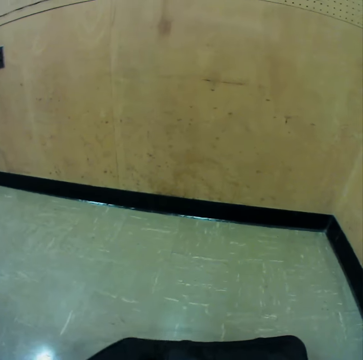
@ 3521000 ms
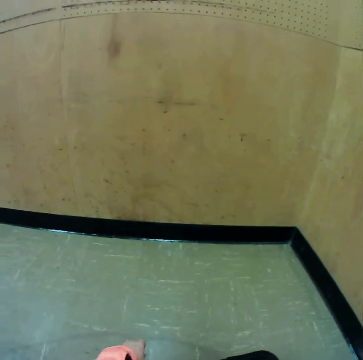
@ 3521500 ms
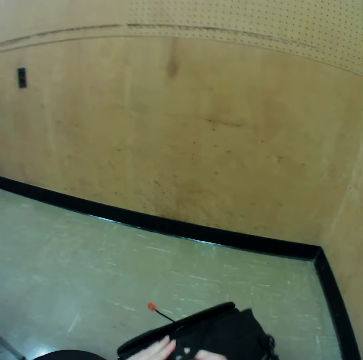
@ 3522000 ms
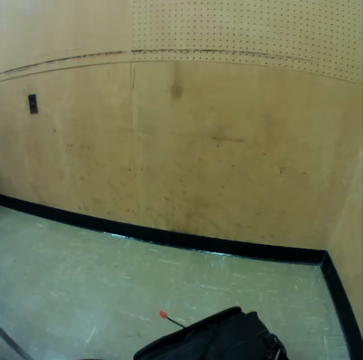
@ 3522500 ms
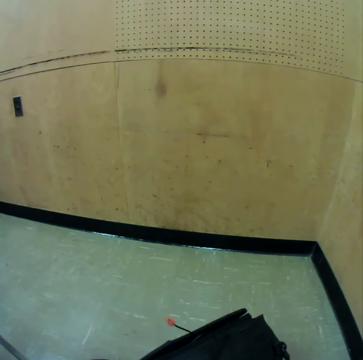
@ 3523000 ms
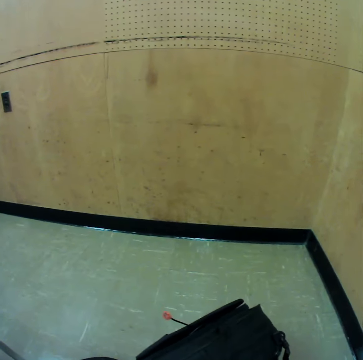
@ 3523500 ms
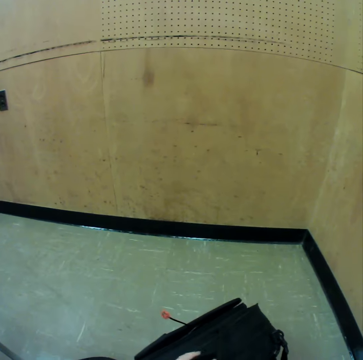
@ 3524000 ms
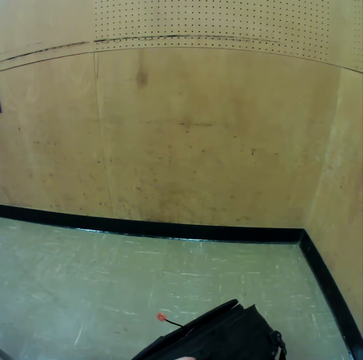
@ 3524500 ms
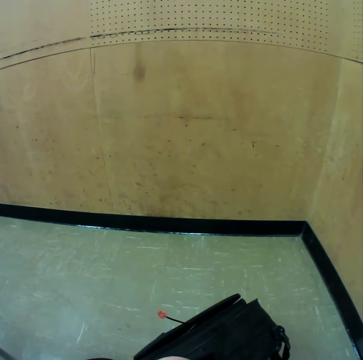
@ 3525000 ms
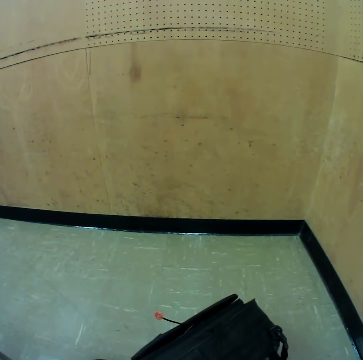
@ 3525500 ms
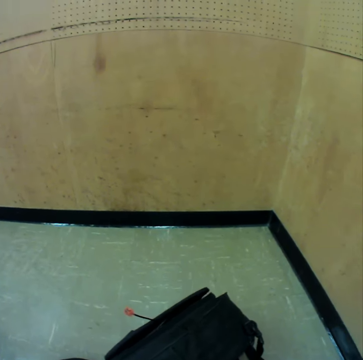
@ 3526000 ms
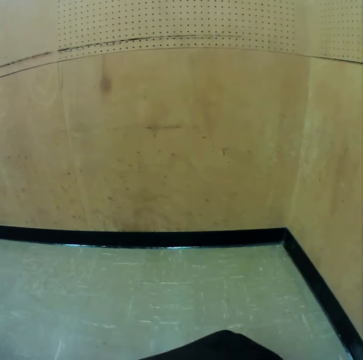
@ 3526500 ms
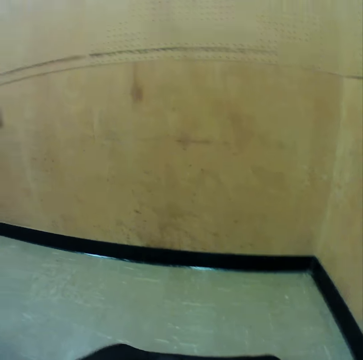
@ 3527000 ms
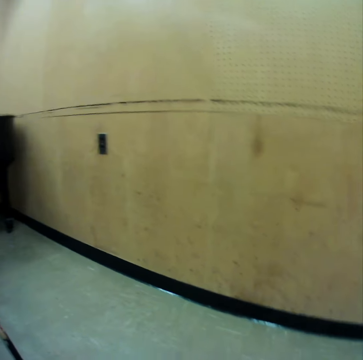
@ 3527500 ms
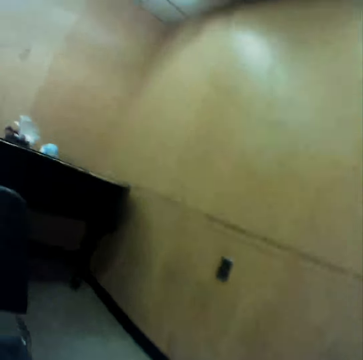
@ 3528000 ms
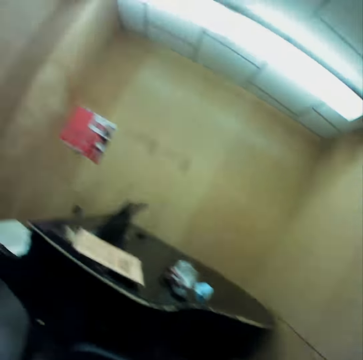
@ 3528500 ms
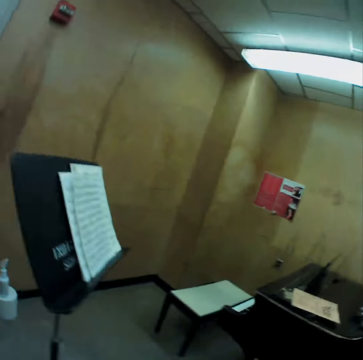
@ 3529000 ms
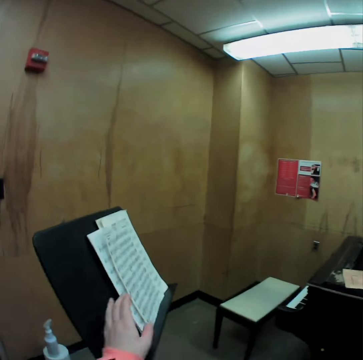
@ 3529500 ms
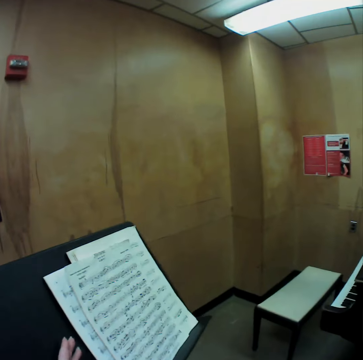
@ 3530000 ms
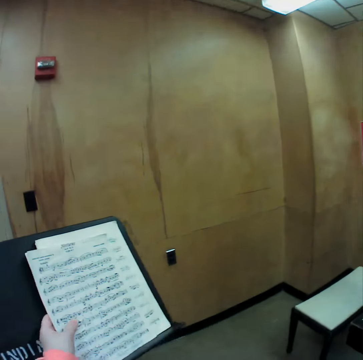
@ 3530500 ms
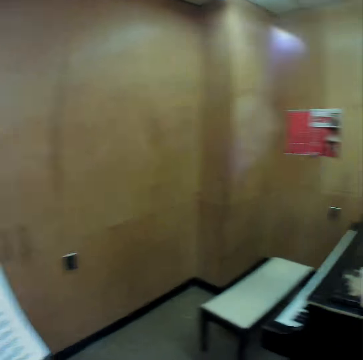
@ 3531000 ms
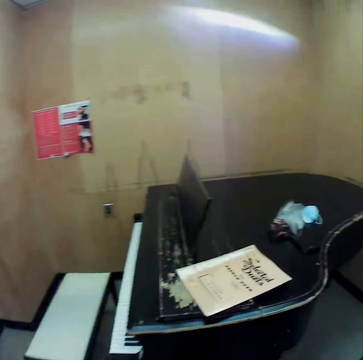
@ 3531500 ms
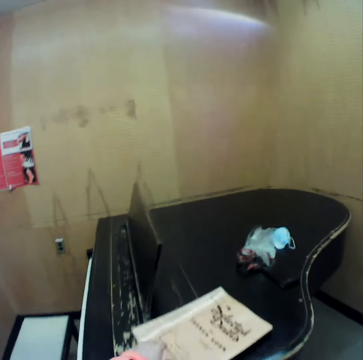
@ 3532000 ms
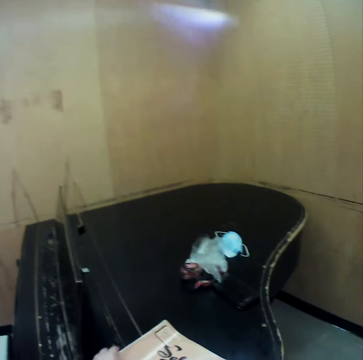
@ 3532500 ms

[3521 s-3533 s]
The camera wearer looks around. She arranges the sheet of music with her hand. She stares at the piano.

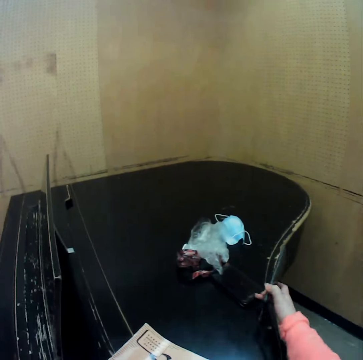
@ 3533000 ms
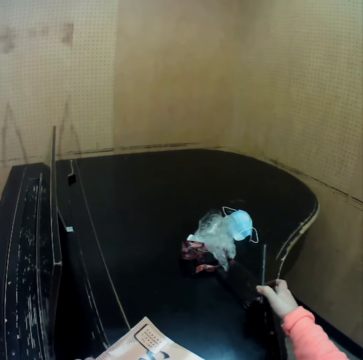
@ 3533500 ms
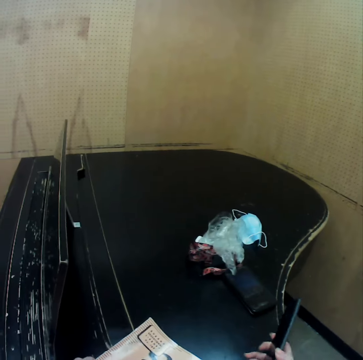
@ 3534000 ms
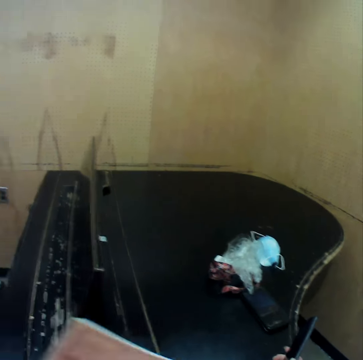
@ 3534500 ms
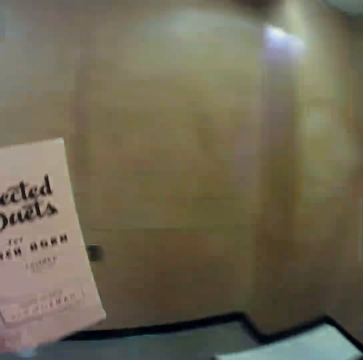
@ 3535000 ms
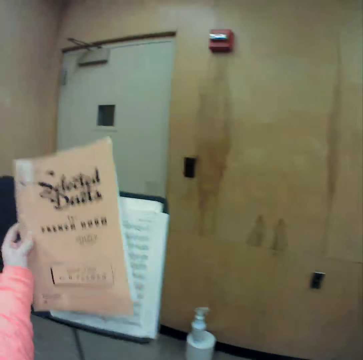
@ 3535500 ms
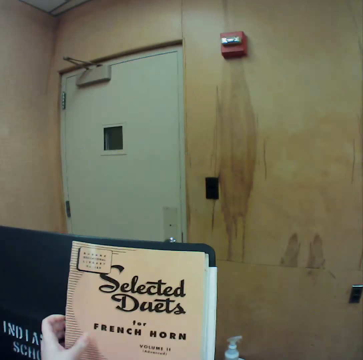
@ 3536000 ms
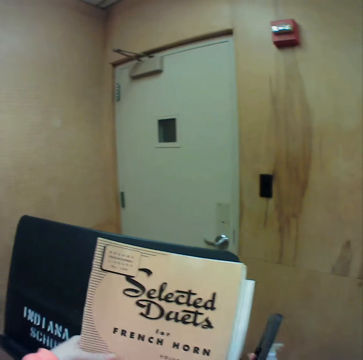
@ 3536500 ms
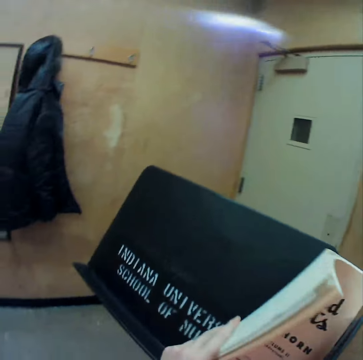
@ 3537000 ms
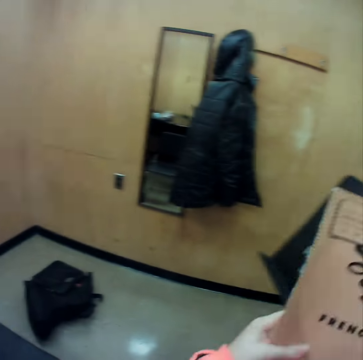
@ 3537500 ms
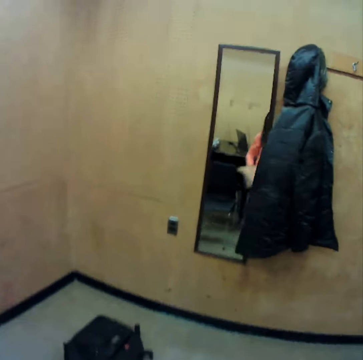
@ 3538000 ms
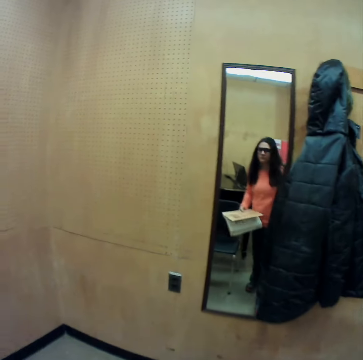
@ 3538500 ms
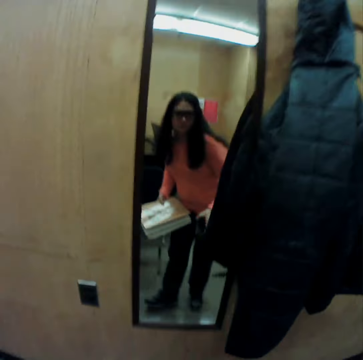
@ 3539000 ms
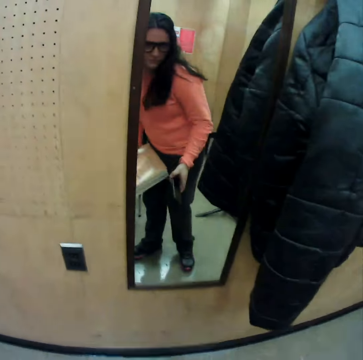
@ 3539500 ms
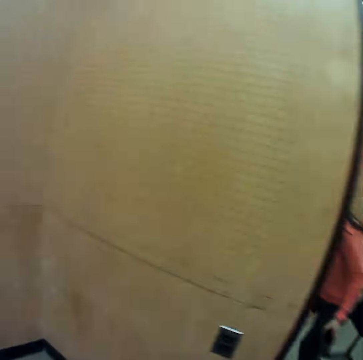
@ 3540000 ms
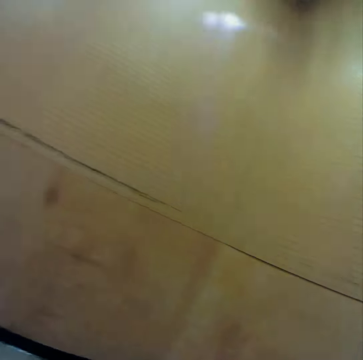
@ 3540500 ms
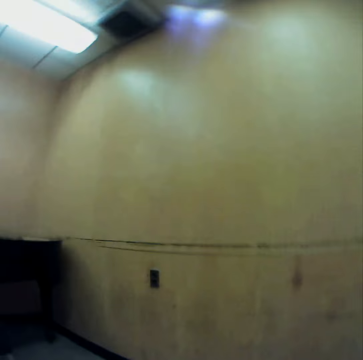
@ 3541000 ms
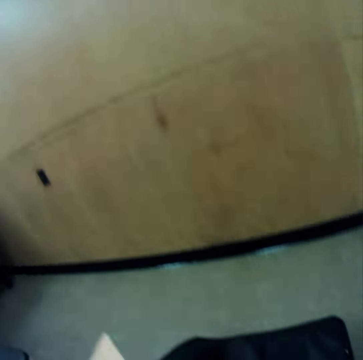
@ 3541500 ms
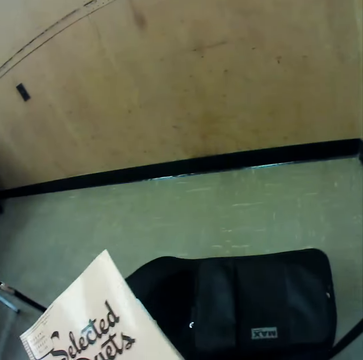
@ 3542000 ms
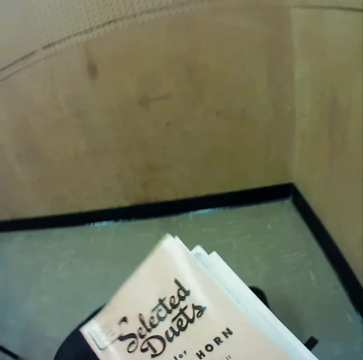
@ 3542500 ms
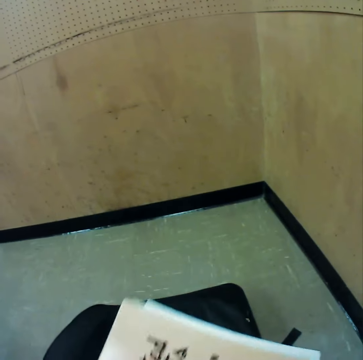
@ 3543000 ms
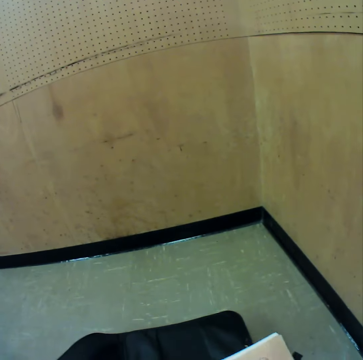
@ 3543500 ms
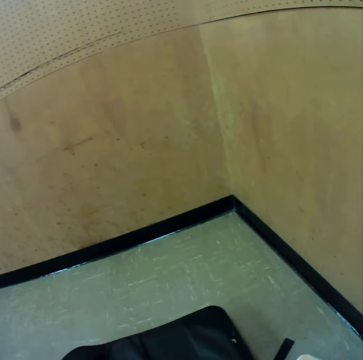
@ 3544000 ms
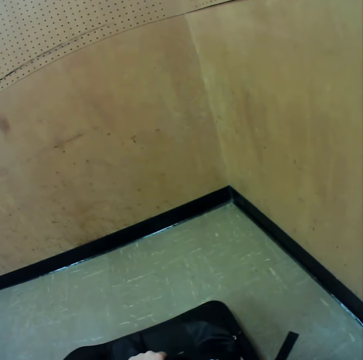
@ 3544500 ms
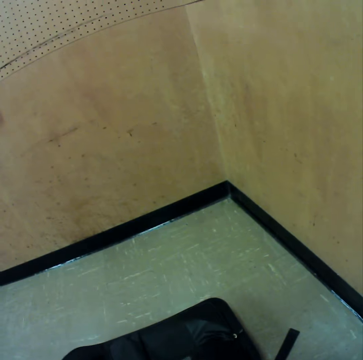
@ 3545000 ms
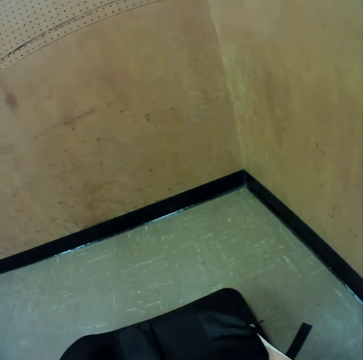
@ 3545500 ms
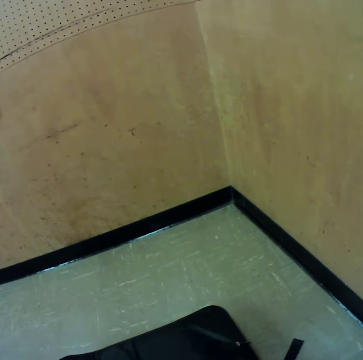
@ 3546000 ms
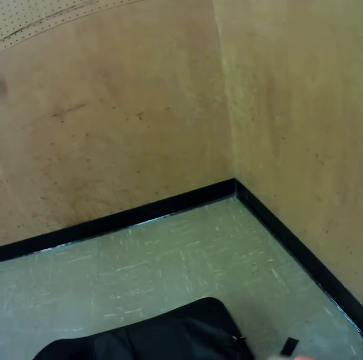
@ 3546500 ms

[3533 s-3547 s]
The camera wearer places her hand on the sheet of music on the piano. She places a button with her right hand. She picks up the sheet of music. She places the cover on the sheet of music. She picks up the sheet of music. She walks towards the mirror. She bends towards the floor. She stares at the wall. She holds the sheet of music with both her hands. She places the sheet music in her bag.

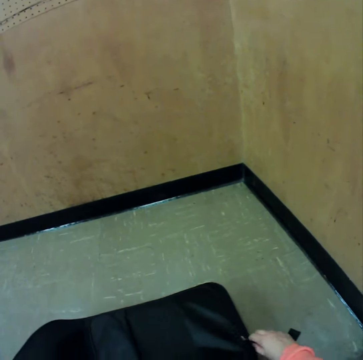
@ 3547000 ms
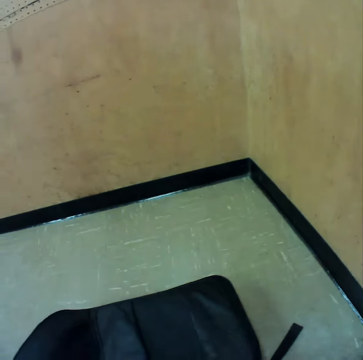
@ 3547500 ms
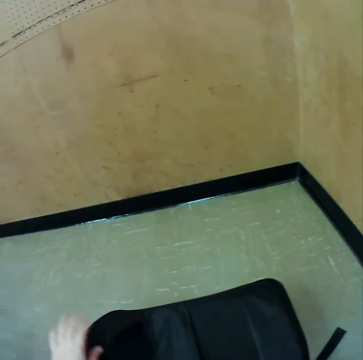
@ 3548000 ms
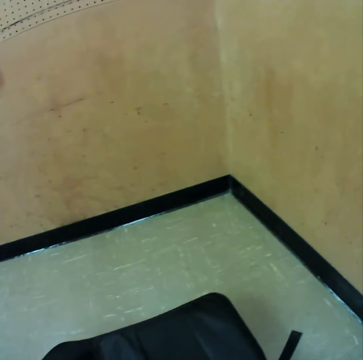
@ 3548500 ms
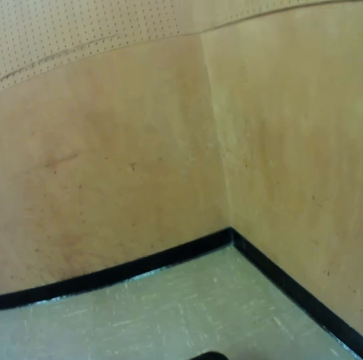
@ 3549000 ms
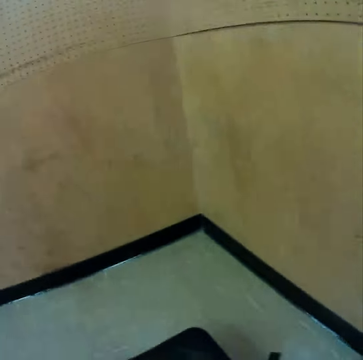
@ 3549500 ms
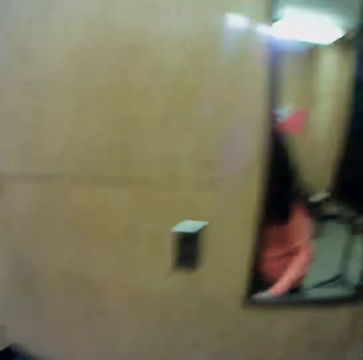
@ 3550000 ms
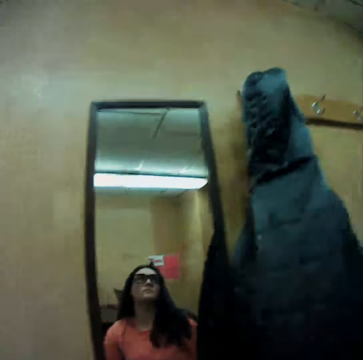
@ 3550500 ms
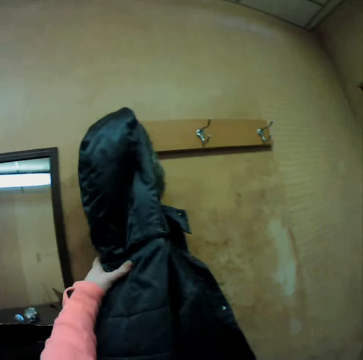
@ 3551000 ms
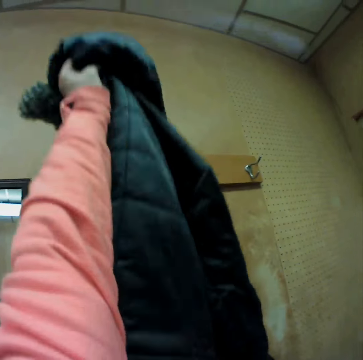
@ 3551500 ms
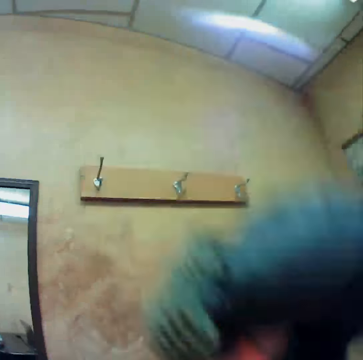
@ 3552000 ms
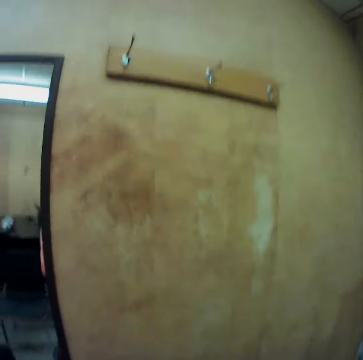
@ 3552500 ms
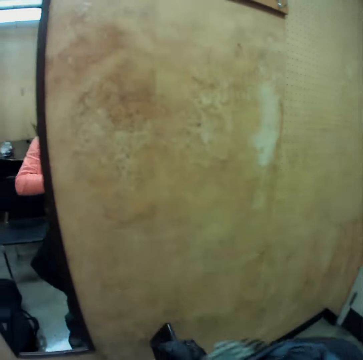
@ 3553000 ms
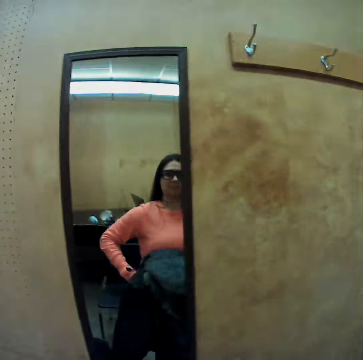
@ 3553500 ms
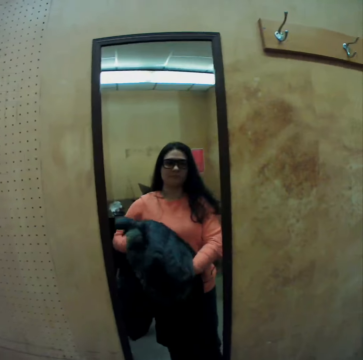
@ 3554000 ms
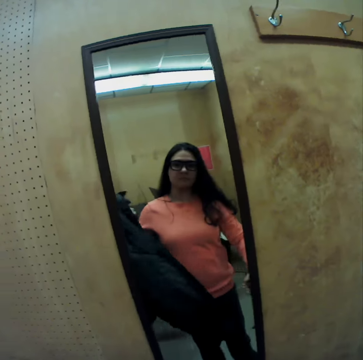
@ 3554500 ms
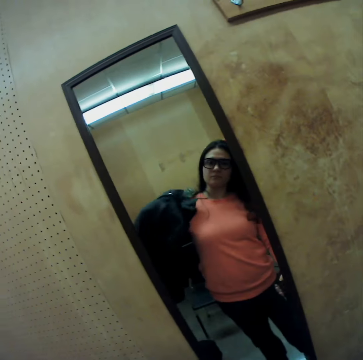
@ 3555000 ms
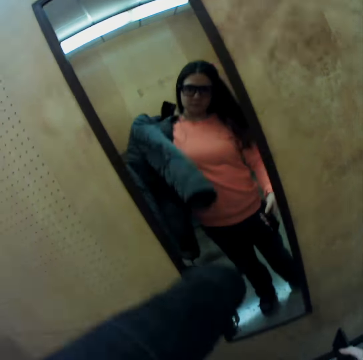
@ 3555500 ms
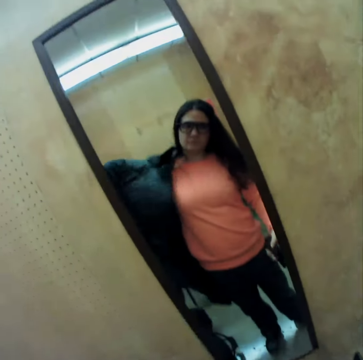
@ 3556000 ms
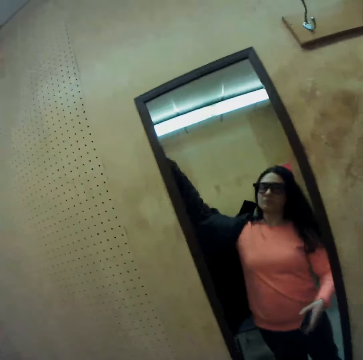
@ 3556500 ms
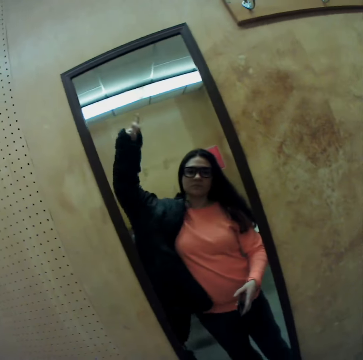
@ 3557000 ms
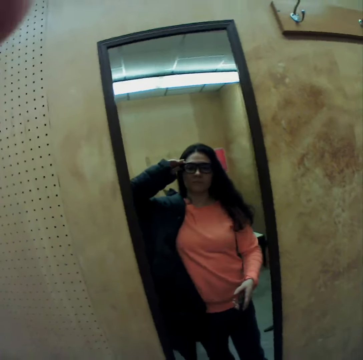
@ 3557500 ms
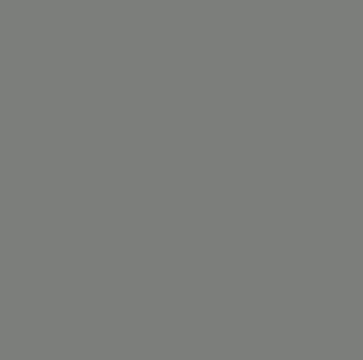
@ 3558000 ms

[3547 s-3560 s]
The camera wearer picks up her bag. She stands up. She picks up her jacket from the hook. She wears her jacket. She turns off her camera.
